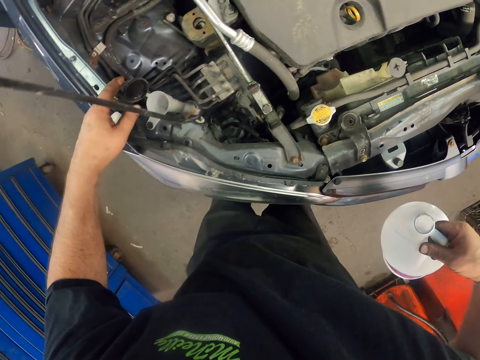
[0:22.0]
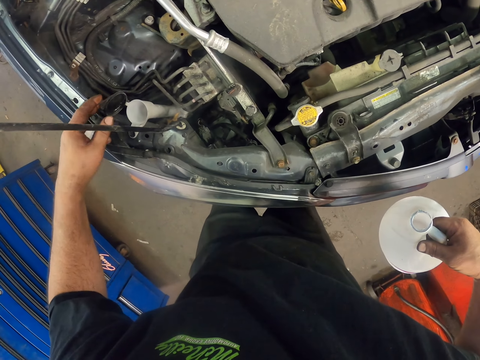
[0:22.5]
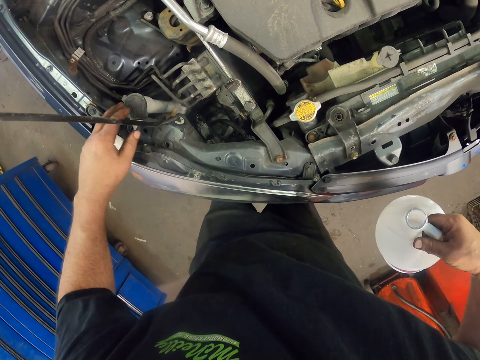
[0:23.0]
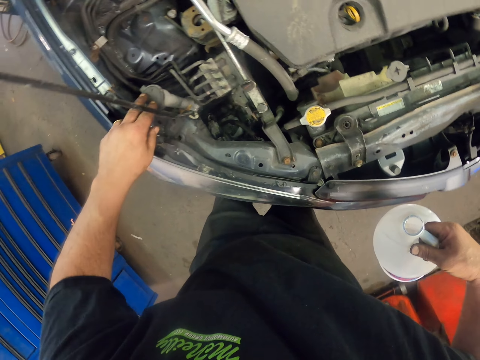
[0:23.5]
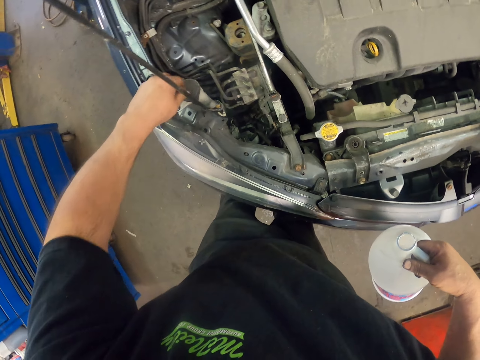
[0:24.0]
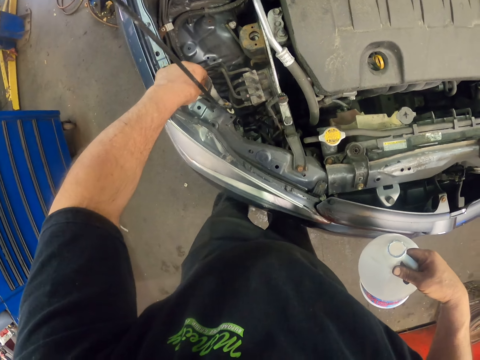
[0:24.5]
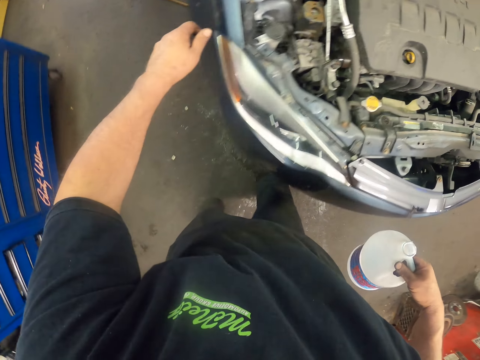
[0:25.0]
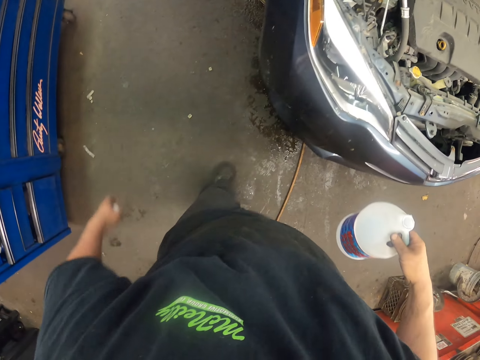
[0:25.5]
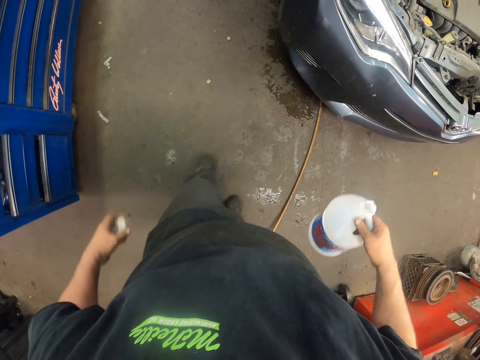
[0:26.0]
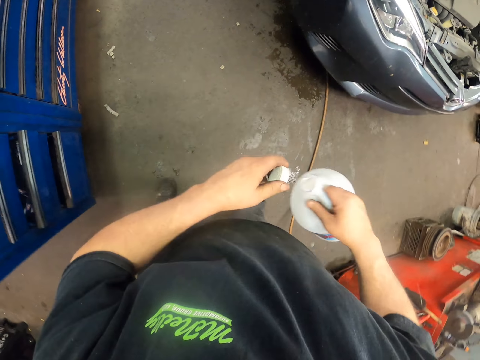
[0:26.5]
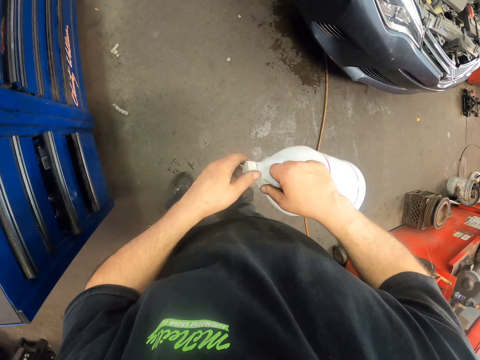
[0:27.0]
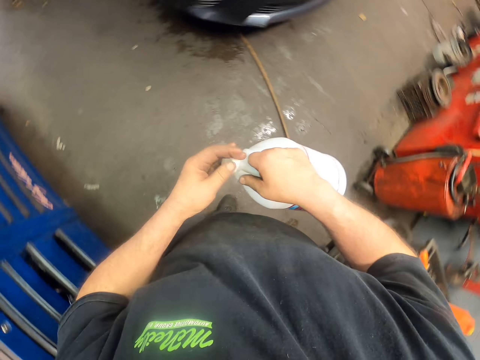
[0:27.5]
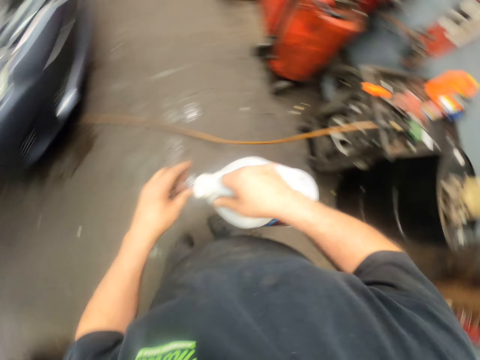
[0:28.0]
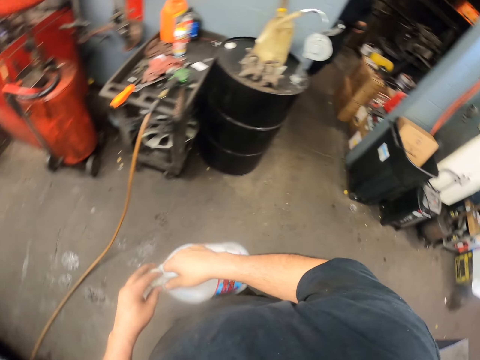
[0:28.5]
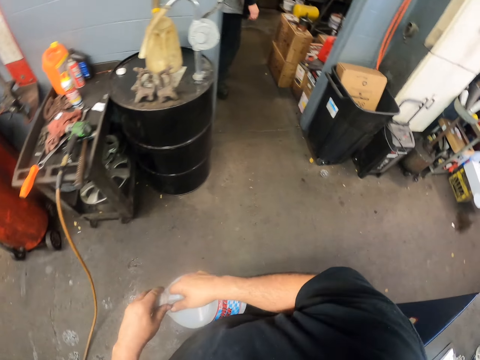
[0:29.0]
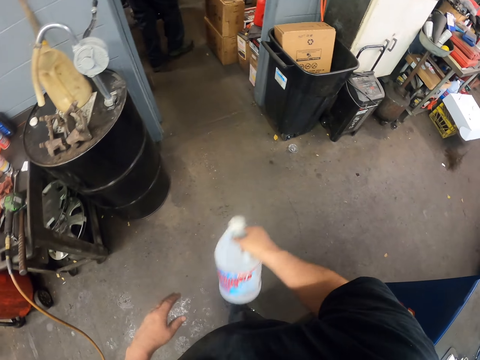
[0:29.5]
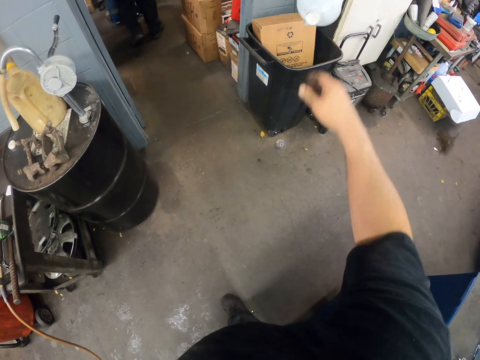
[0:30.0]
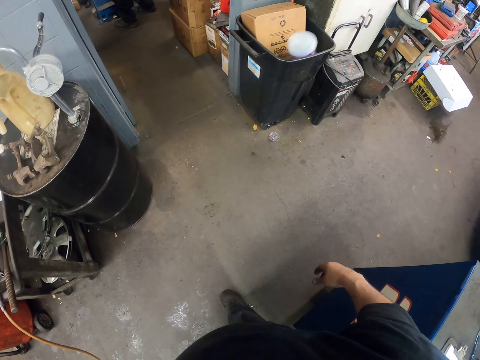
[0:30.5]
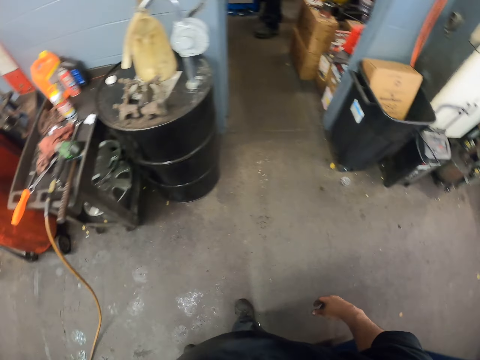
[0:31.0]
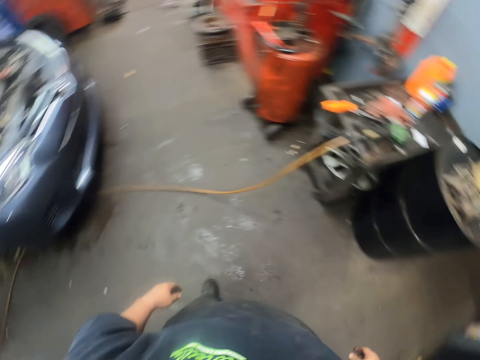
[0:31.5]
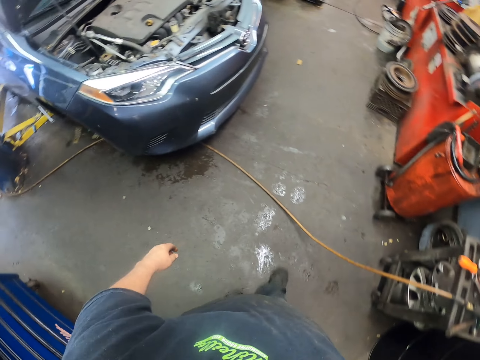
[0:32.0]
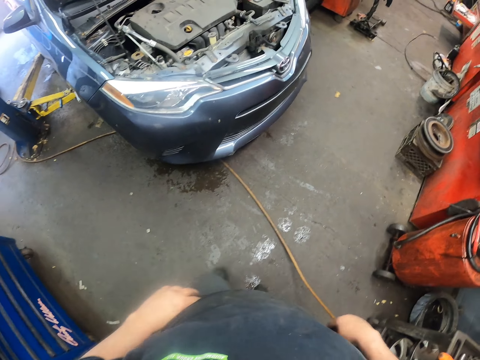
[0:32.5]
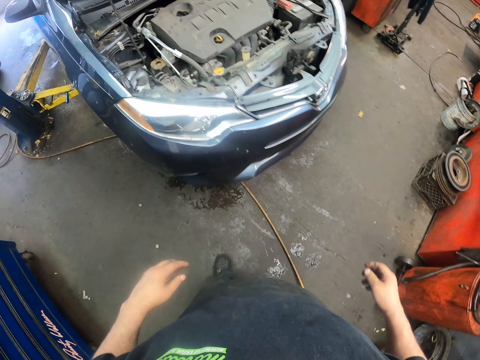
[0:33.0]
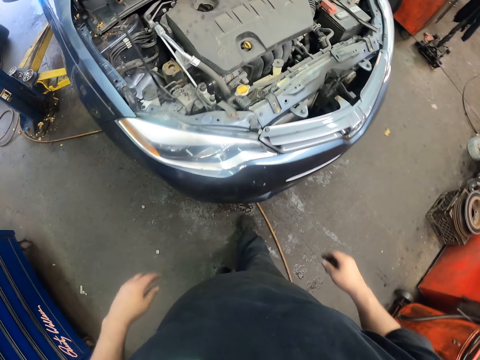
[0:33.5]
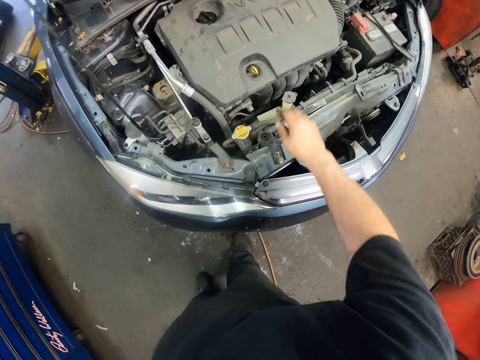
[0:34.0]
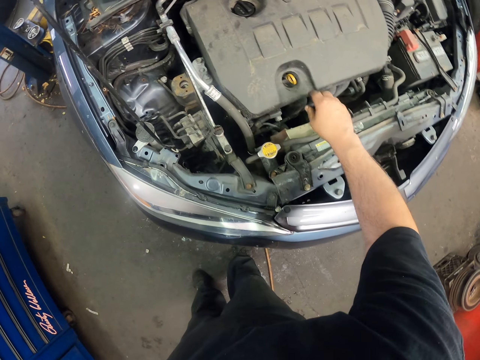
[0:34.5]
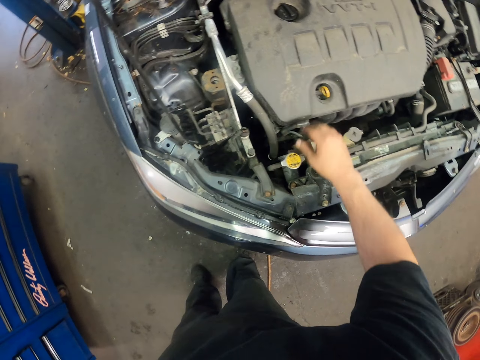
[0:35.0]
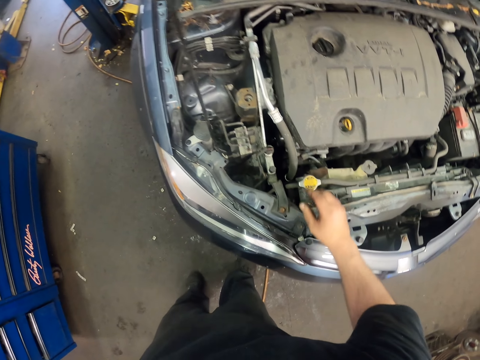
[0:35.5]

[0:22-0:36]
The camera wearer closes the lid of the car. They close the bottle lid. They throw the bottle in the dustbin.

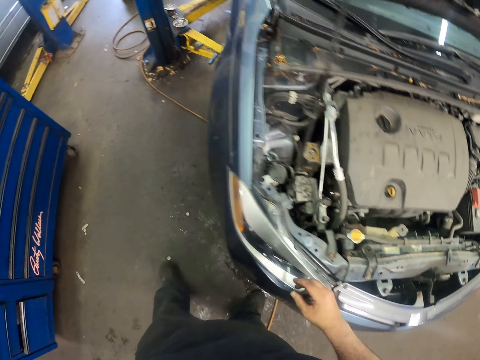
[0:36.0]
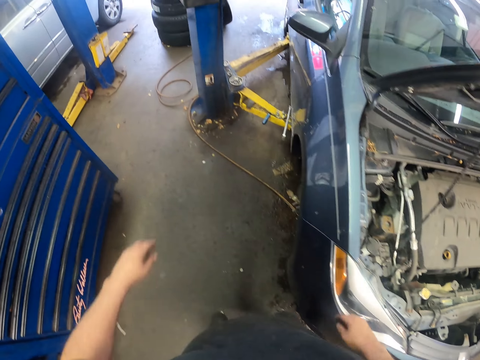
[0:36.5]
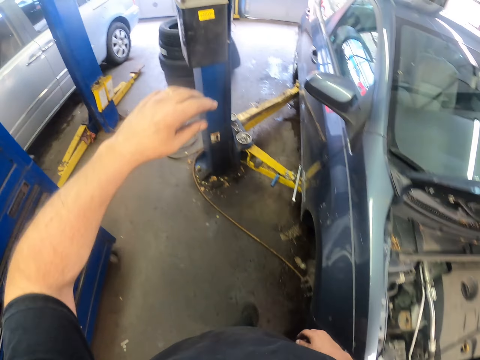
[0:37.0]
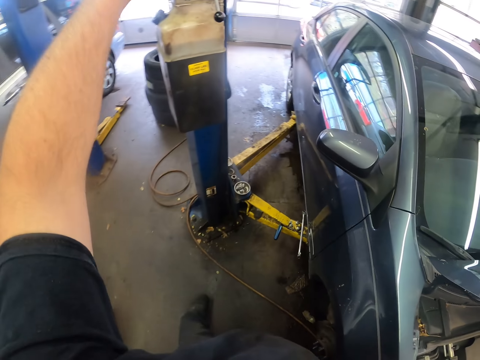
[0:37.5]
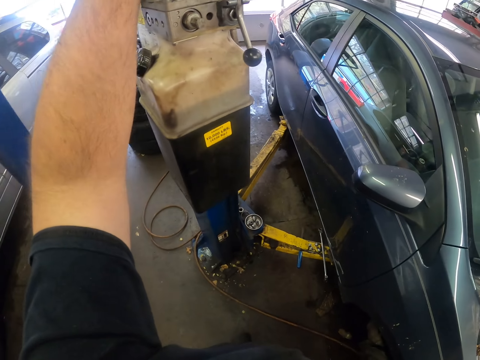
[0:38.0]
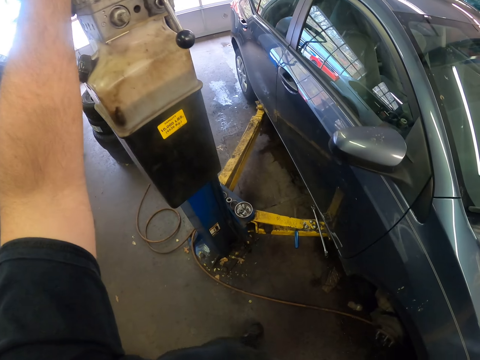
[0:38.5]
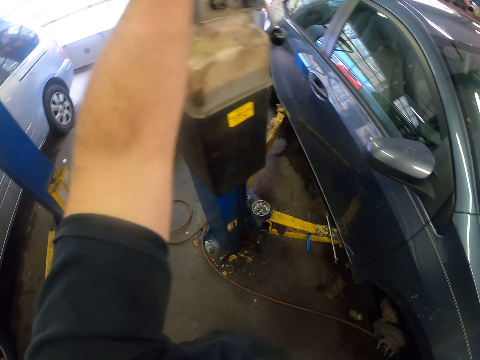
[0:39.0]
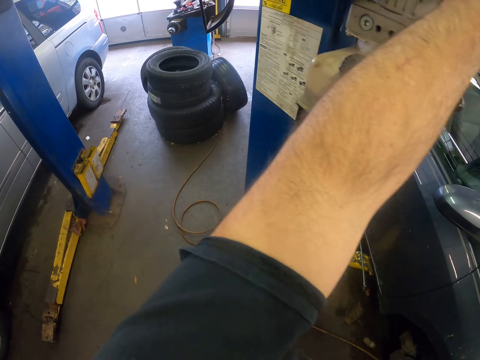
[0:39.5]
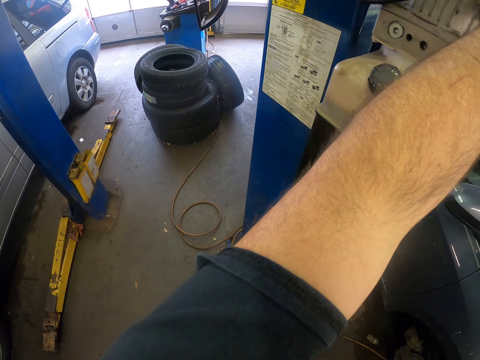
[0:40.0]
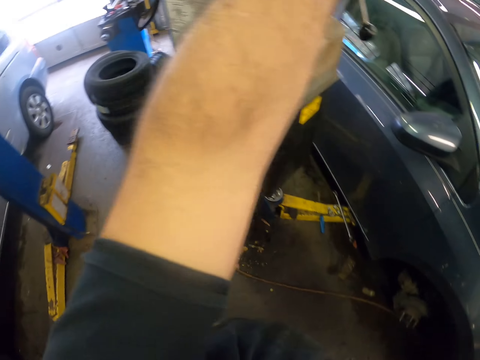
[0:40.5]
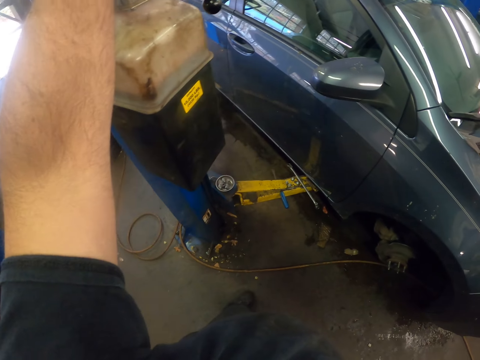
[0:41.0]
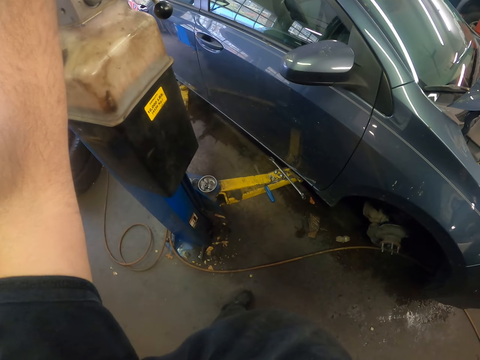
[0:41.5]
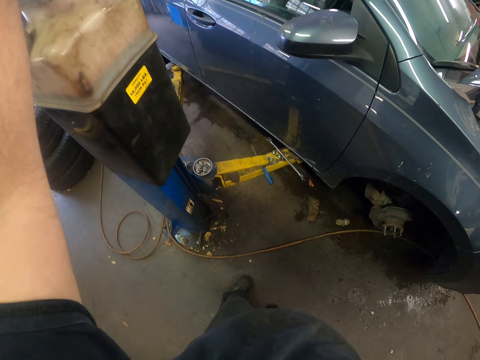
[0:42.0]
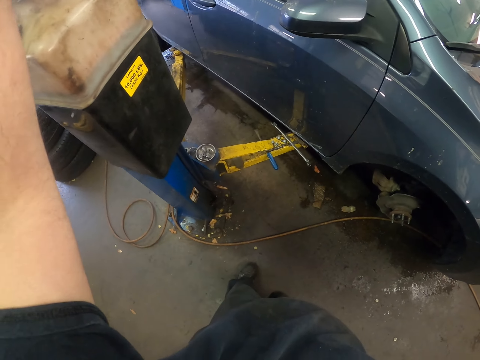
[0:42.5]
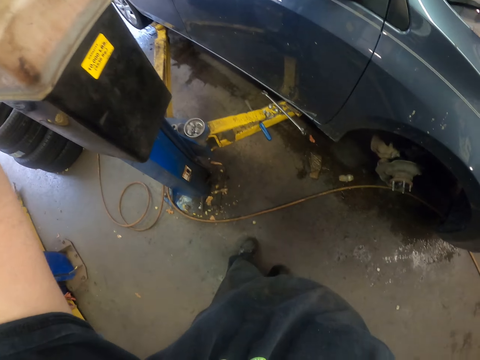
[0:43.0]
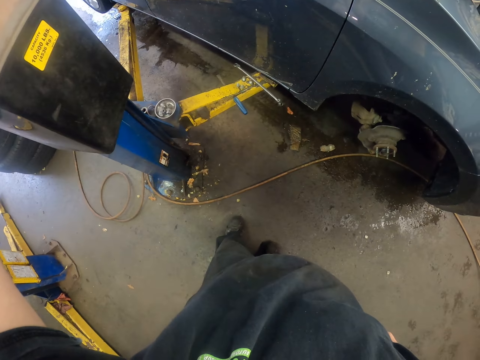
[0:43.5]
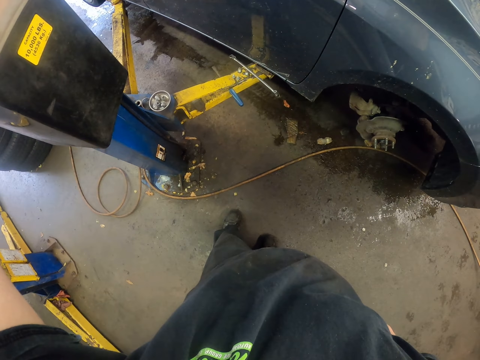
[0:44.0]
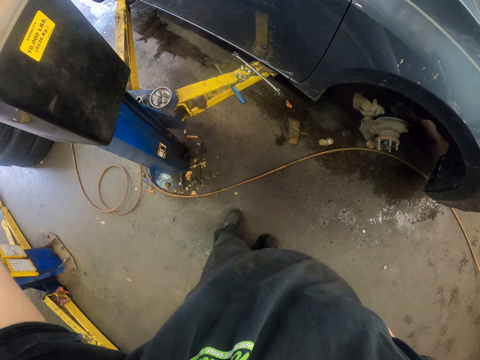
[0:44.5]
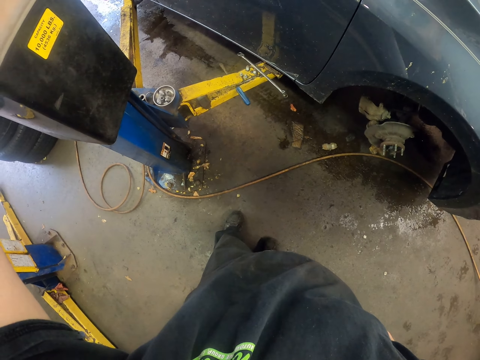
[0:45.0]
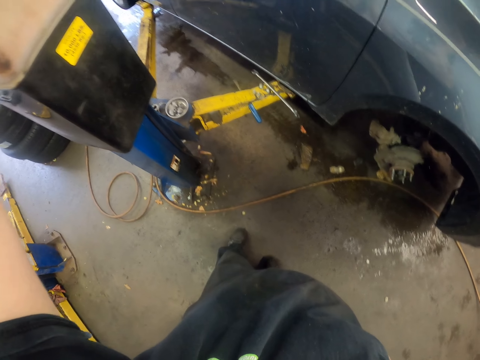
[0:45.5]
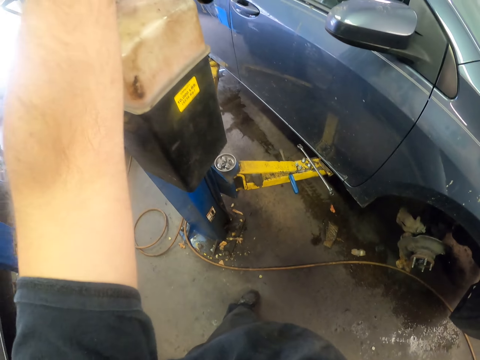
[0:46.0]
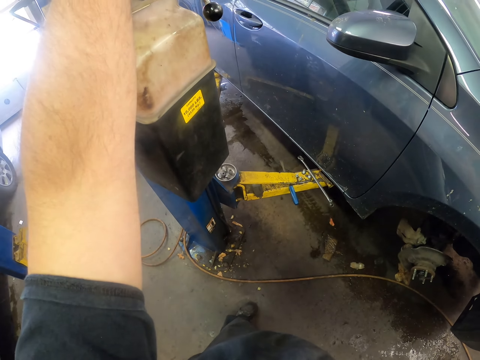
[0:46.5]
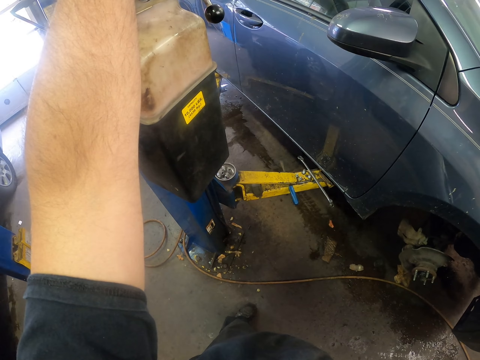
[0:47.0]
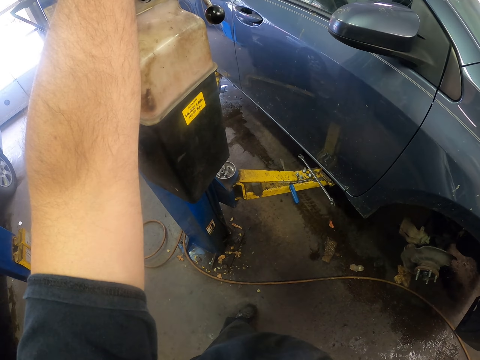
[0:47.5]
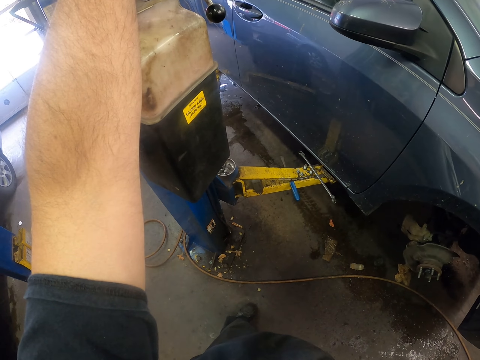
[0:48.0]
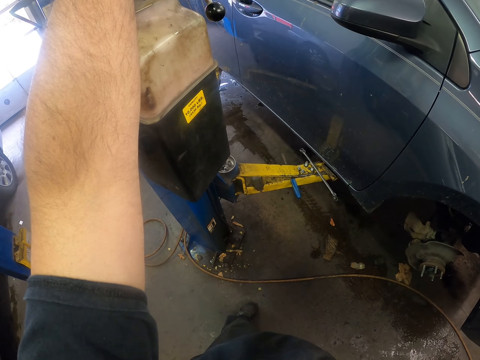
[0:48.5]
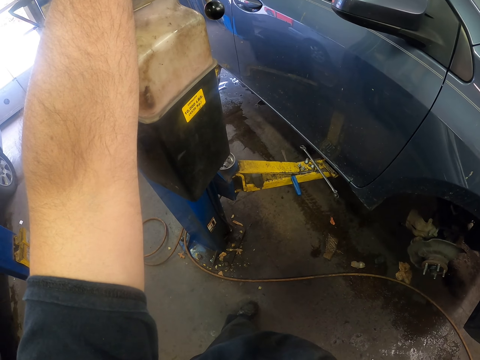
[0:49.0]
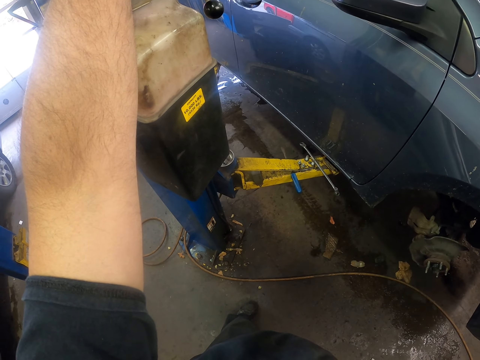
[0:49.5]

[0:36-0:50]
The camera wearer touches something.
